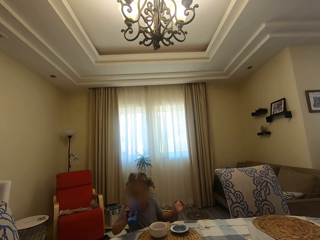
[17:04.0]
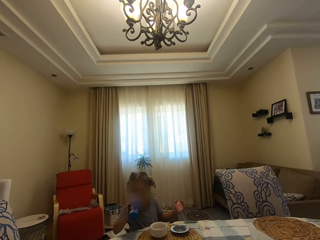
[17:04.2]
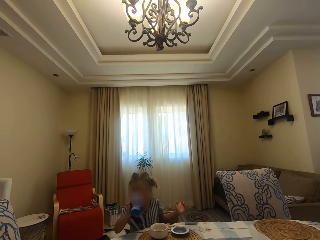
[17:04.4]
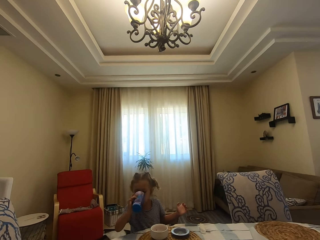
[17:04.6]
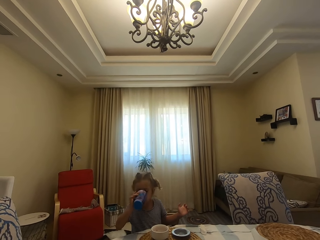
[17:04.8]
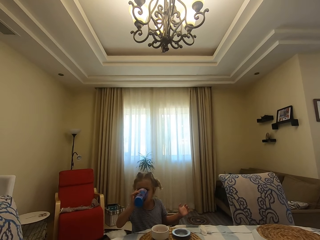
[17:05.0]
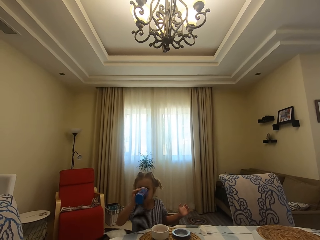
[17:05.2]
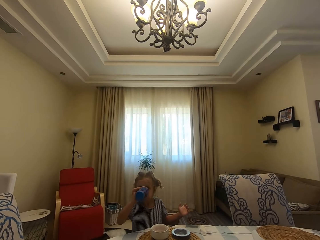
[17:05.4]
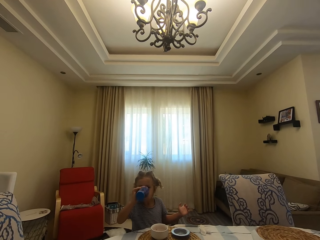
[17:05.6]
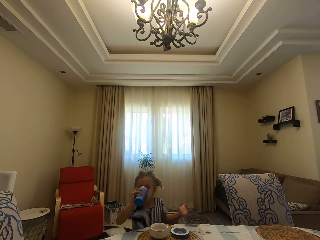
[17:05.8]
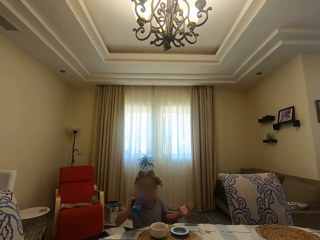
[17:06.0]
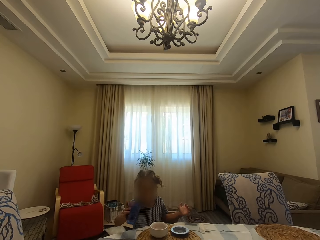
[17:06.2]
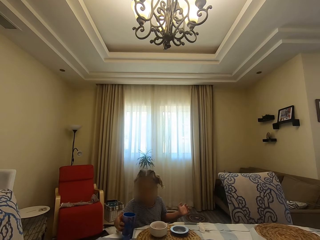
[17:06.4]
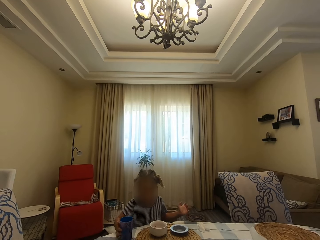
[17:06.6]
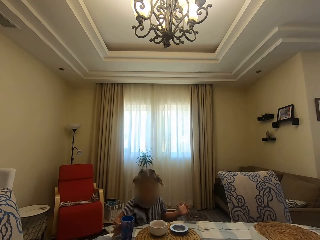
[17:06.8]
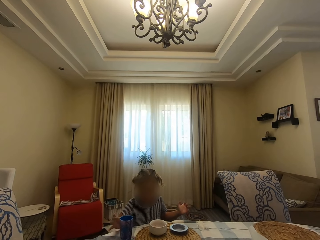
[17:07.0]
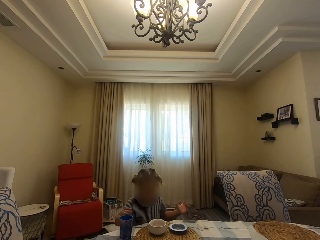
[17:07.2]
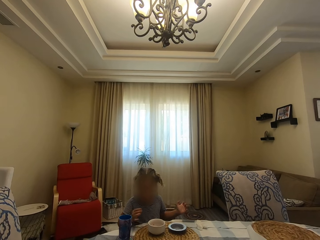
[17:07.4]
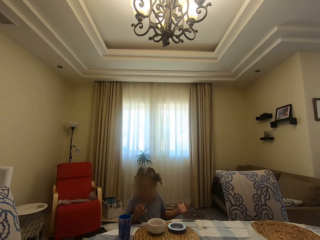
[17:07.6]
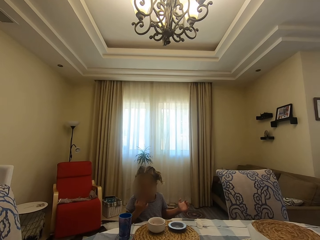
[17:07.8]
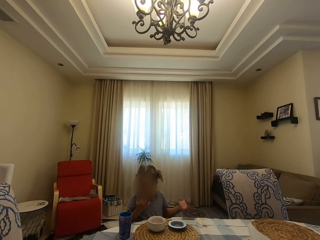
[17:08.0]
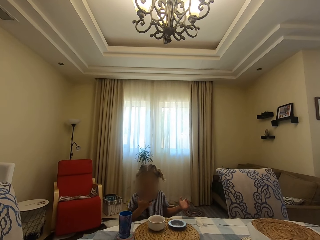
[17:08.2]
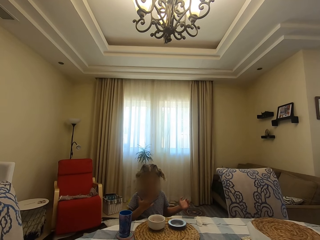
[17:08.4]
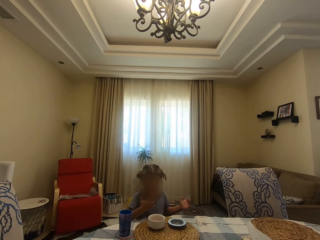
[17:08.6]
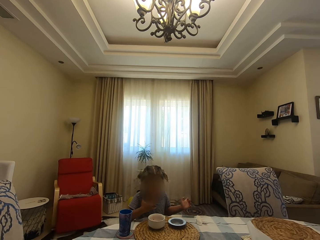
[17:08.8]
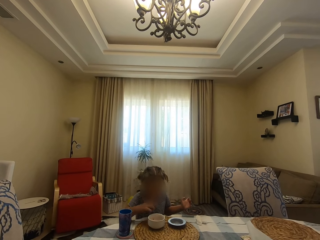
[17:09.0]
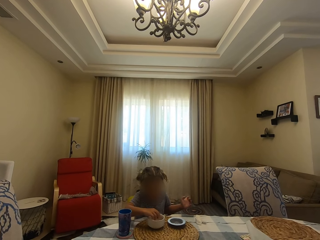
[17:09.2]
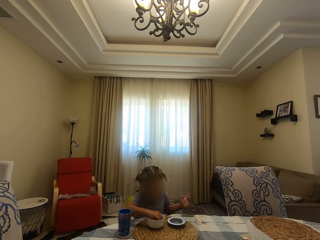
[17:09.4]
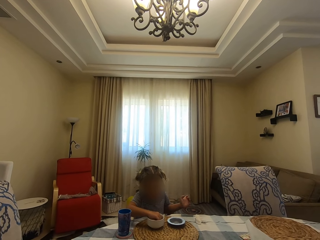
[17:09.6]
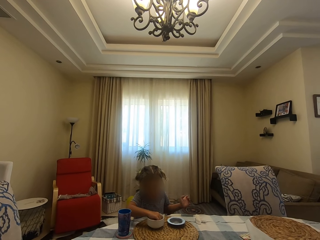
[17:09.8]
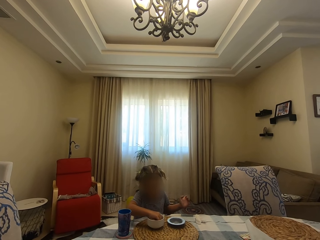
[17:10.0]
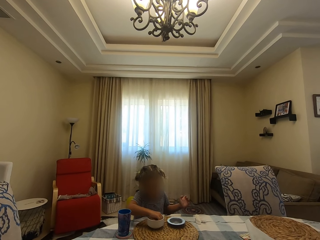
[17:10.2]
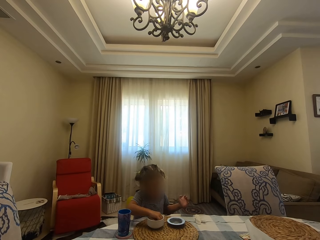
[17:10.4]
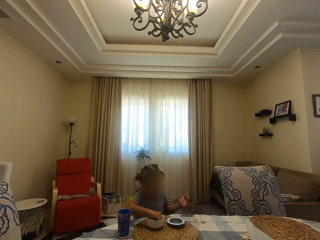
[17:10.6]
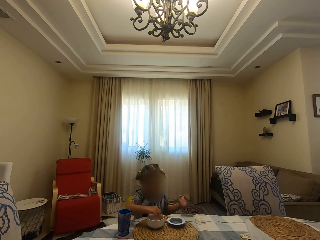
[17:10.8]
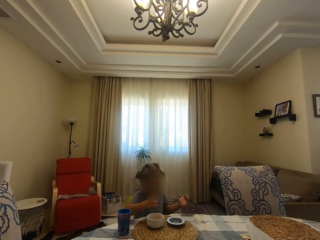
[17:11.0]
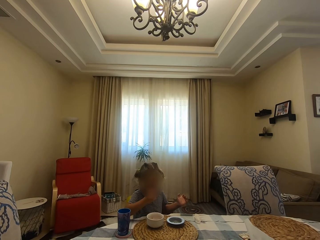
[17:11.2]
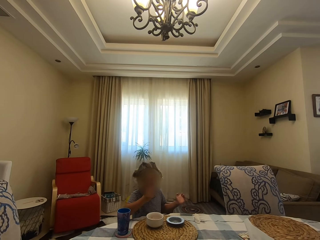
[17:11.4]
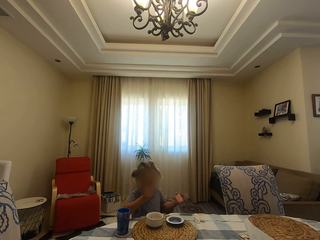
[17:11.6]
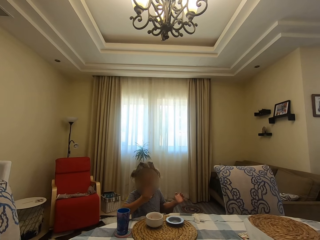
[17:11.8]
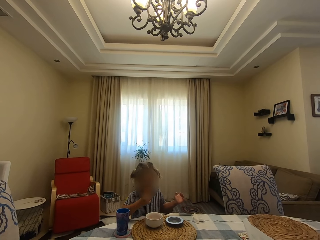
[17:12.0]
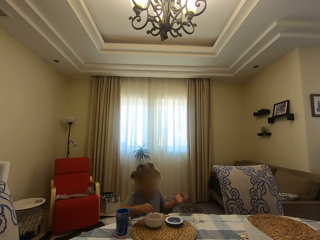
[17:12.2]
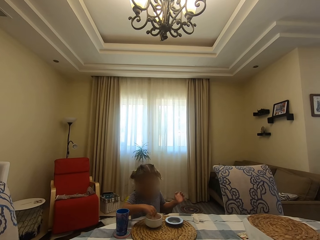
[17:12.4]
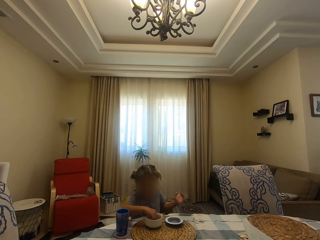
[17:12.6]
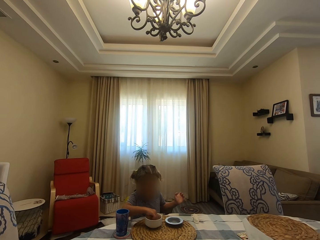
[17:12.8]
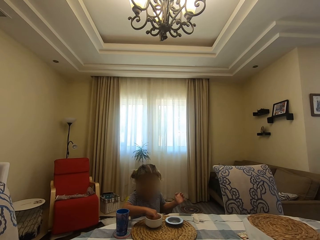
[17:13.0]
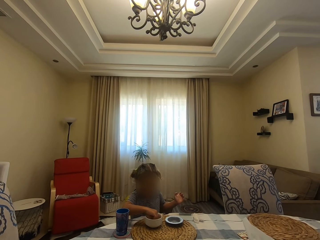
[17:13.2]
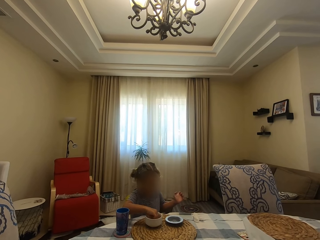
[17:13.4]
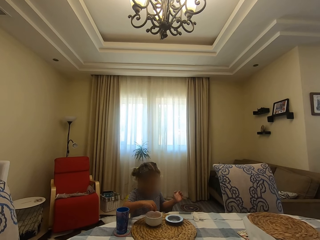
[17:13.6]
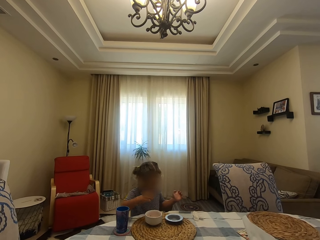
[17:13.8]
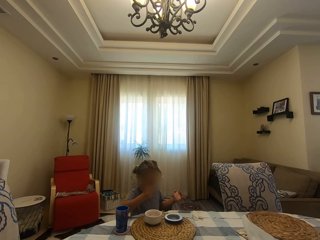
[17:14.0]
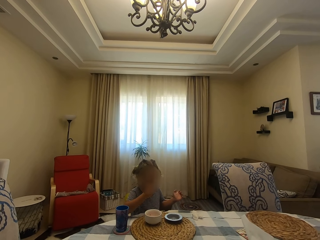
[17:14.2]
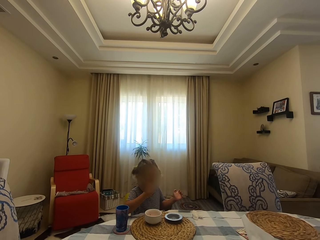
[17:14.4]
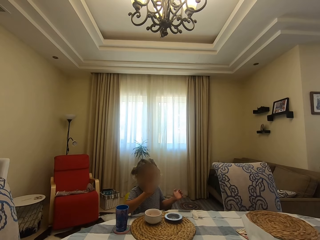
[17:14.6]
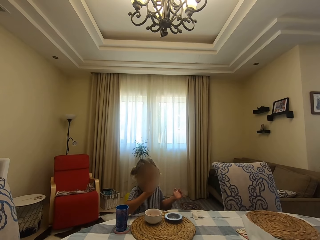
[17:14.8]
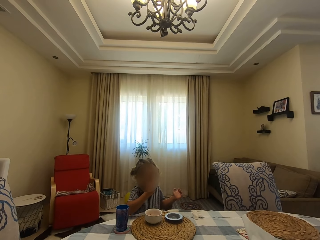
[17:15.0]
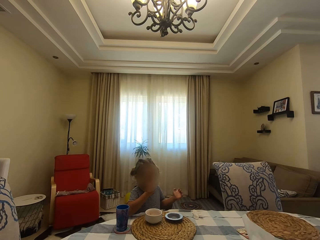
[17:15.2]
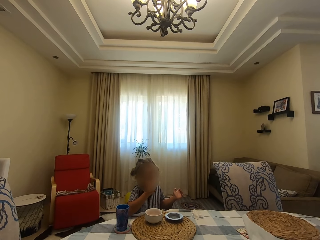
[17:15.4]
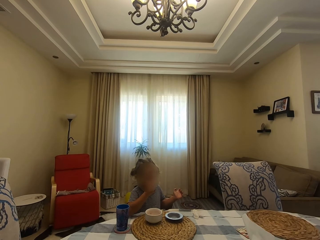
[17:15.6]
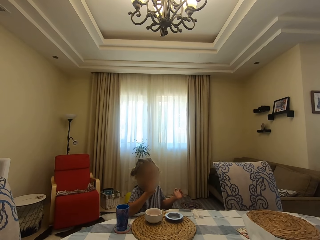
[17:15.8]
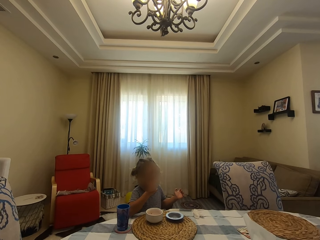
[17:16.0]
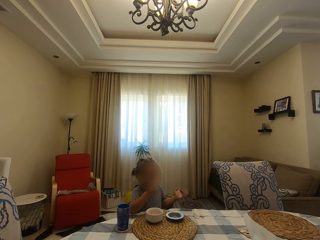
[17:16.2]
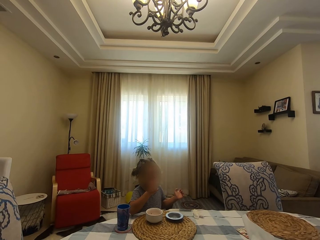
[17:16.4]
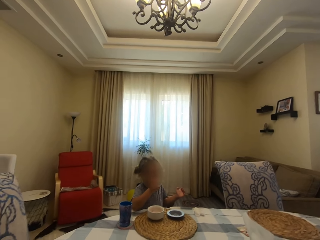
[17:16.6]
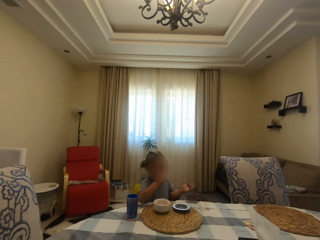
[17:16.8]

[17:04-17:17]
A girl picks a glass on the table and drinks something with the glass. The girl puts the glass on the table, touches her mouth, picks something in the bowl, bites something, and picks something in the bowl. The camera wearer looks around. The girl bites something.

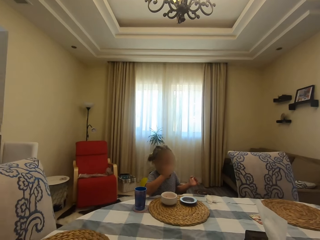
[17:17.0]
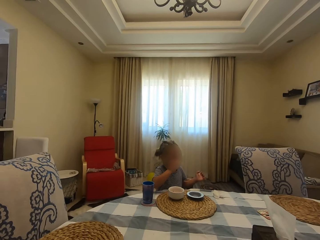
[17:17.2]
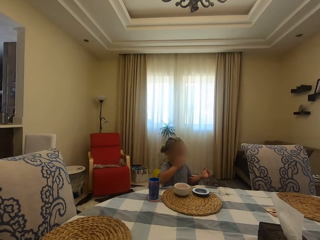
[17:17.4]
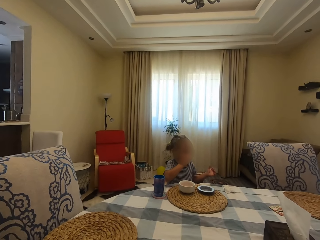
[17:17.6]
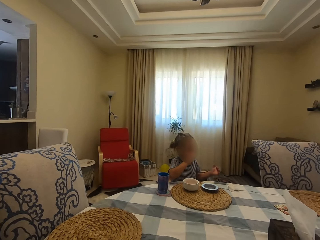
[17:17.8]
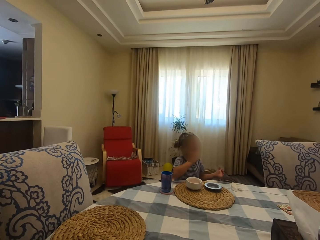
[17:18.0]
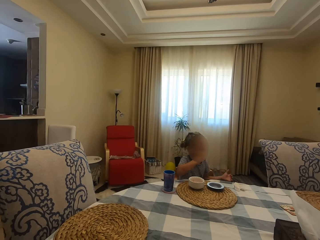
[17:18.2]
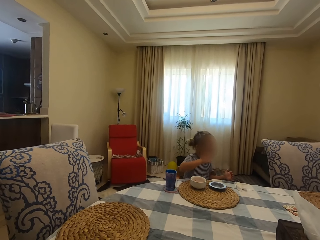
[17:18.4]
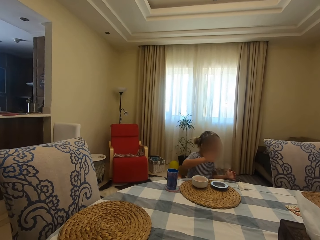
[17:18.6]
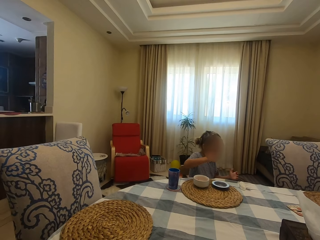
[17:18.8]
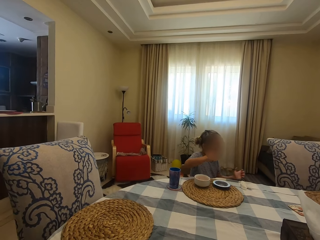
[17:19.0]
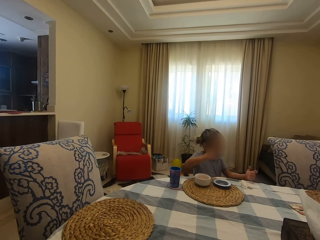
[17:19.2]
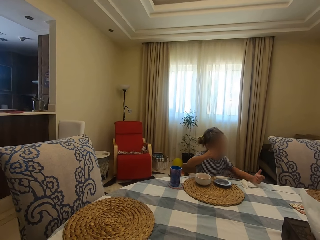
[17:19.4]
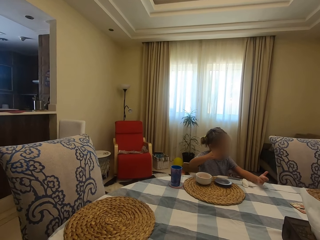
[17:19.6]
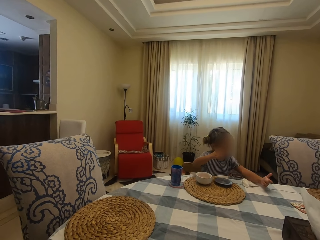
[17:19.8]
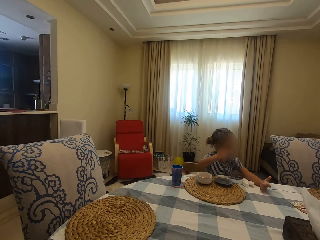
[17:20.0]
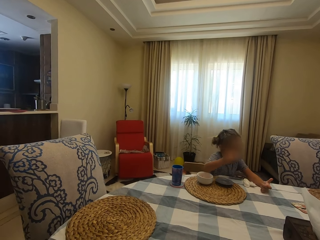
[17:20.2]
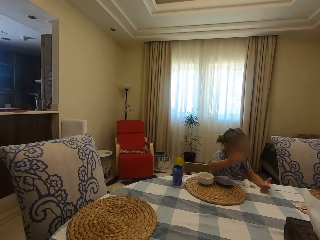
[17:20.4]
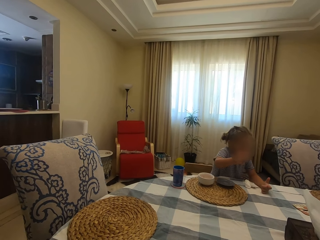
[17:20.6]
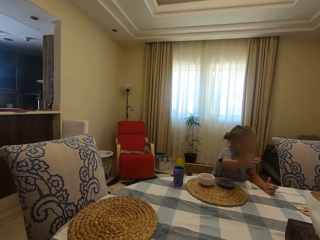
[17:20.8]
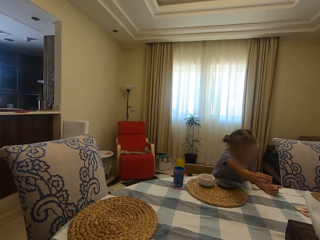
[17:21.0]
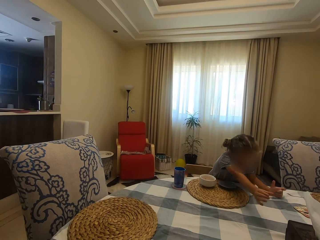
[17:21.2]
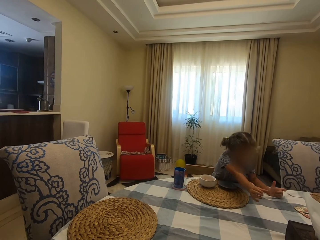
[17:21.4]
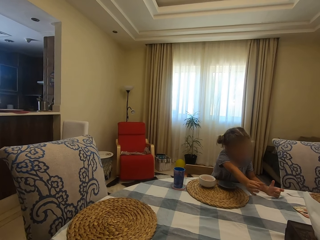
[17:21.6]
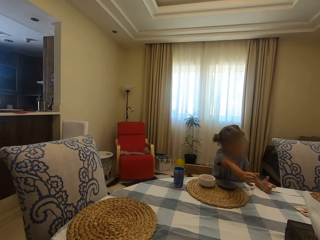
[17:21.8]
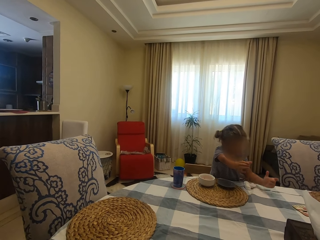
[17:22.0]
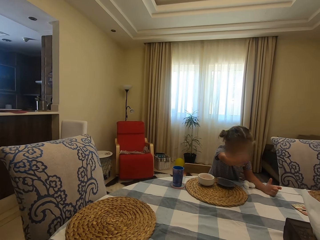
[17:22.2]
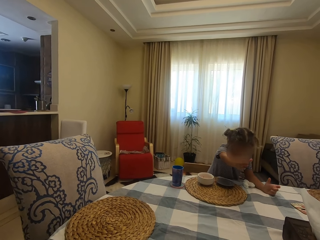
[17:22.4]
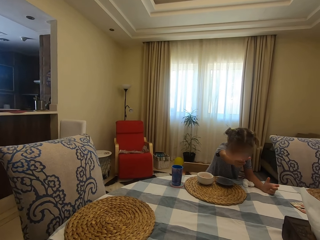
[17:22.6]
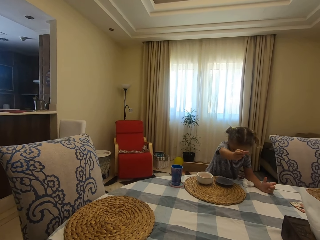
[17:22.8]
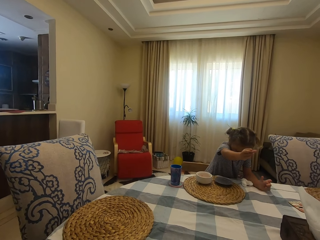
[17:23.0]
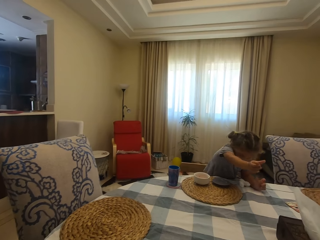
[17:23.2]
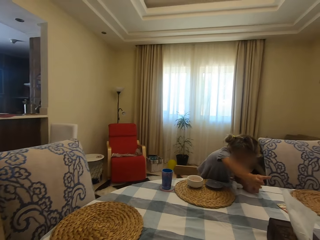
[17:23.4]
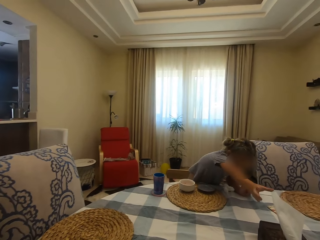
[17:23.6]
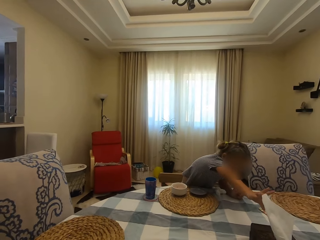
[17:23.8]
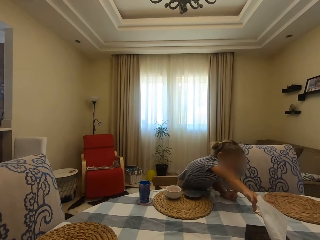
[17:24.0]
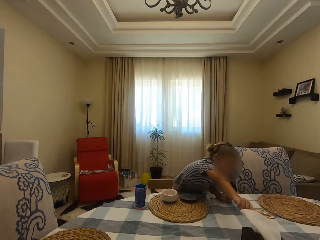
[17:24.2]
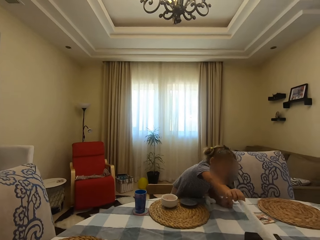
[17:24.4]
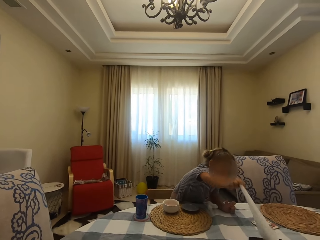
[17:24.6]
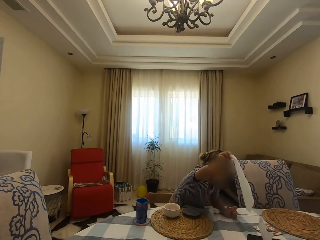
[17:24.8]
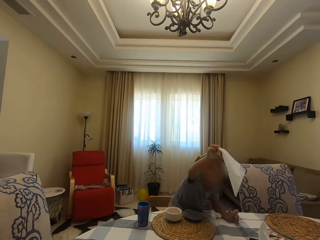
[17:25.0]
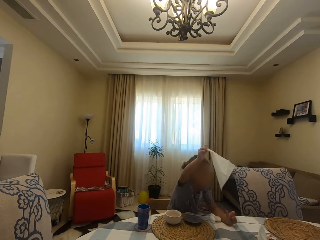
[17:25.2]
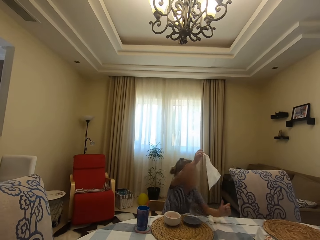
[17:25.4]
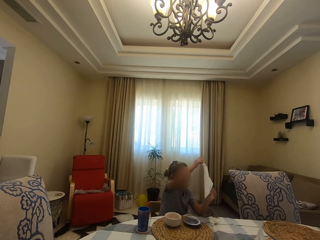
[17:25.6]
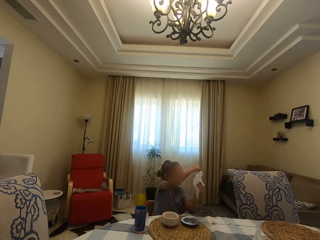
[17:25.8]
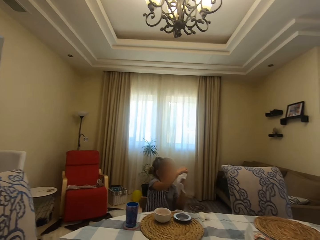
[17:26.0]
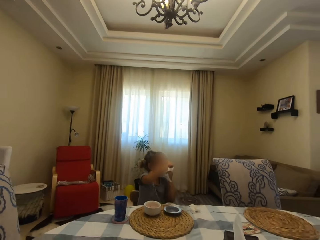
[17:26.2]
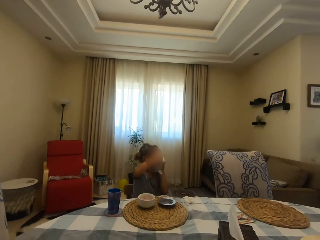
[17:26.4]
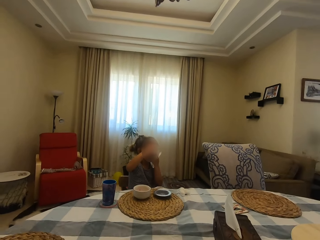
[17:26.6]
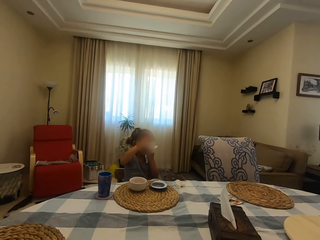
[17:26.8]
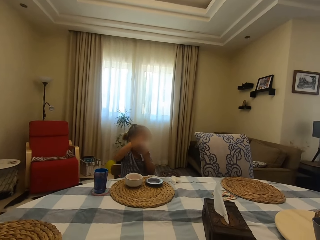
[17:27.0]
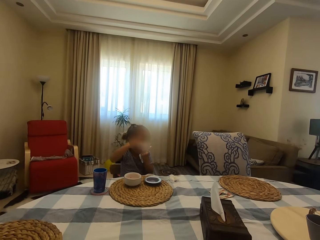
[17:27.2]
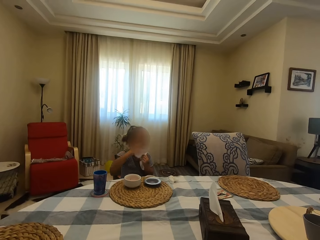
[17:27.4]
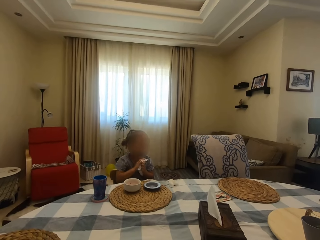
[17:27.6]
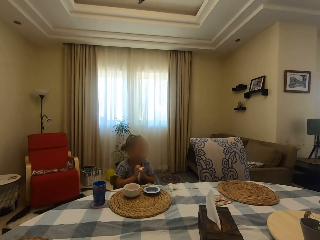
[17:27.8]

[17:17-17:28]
A girl moves forward. The girl moves. The girl picks a serviette, moves backwards, and wipes her mouth with the serviette.
